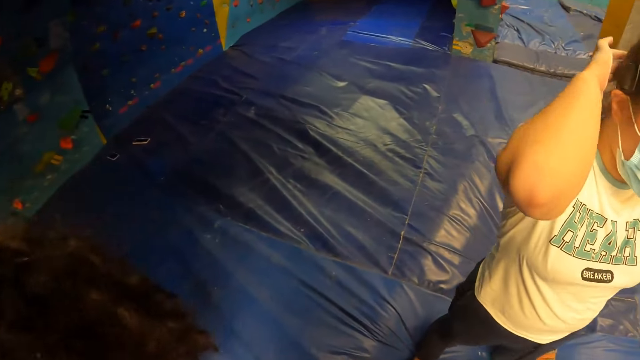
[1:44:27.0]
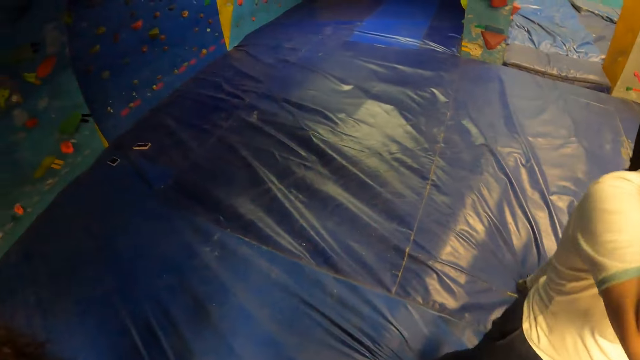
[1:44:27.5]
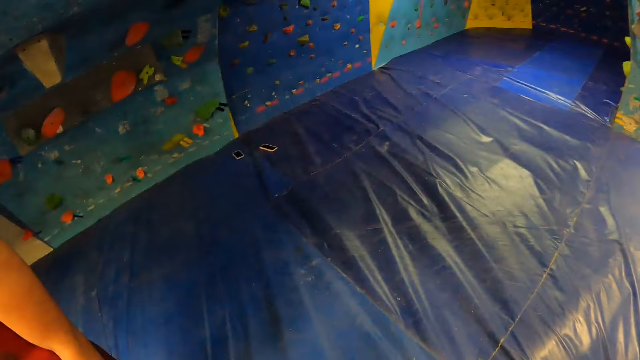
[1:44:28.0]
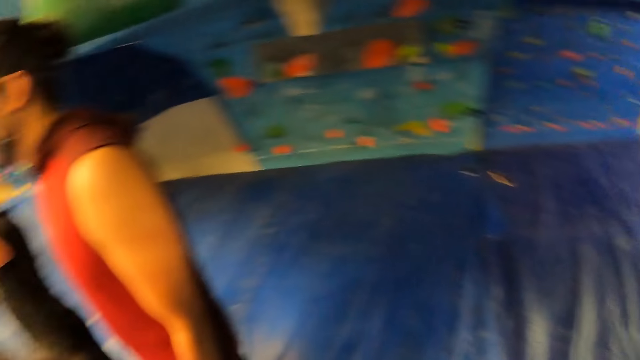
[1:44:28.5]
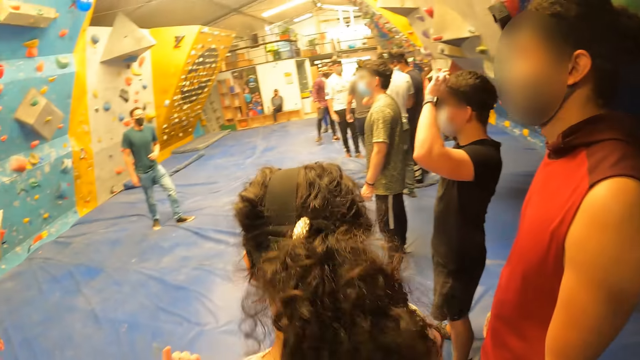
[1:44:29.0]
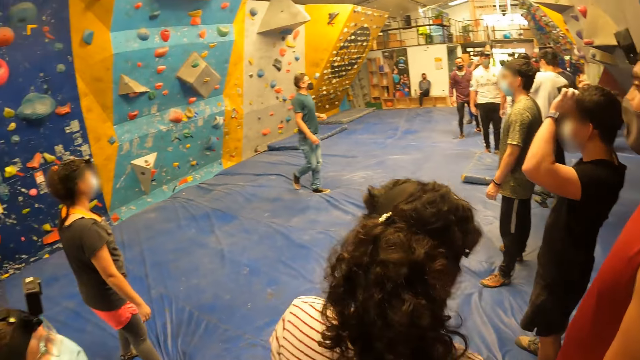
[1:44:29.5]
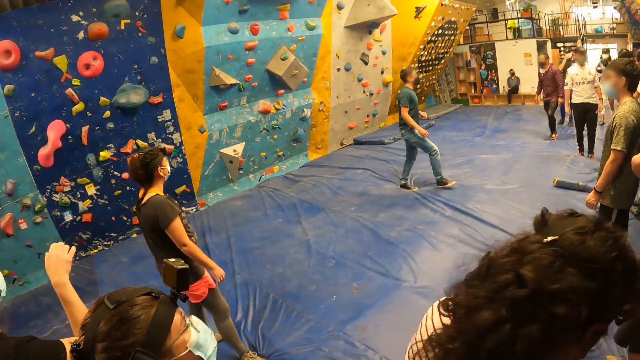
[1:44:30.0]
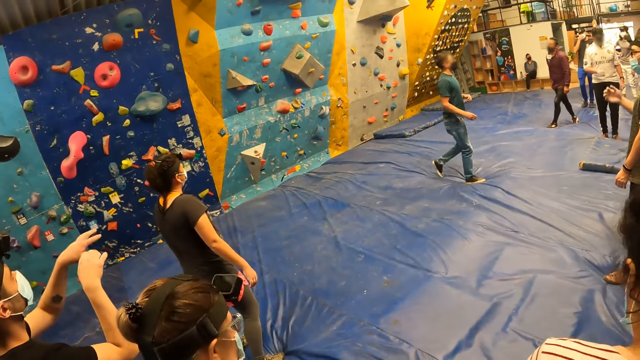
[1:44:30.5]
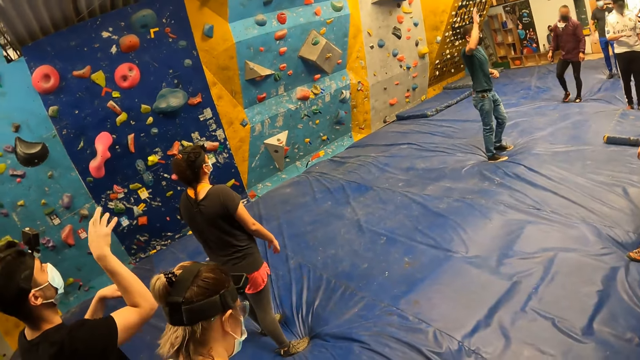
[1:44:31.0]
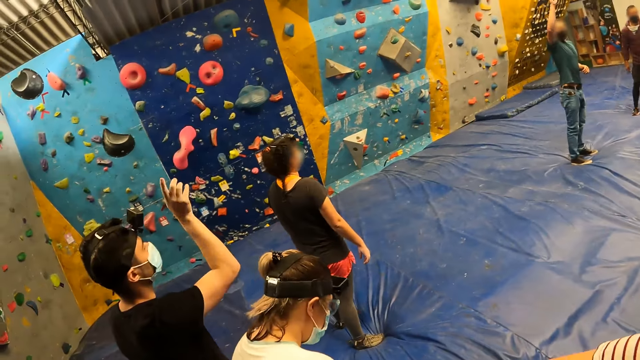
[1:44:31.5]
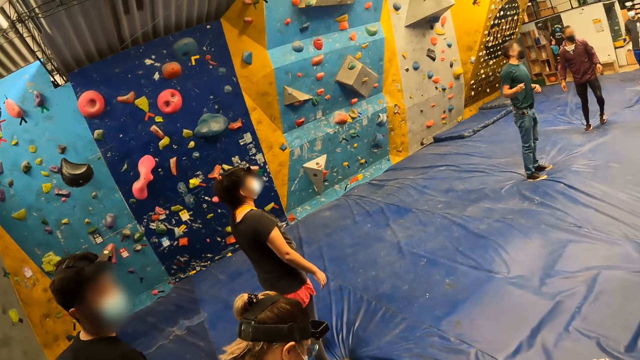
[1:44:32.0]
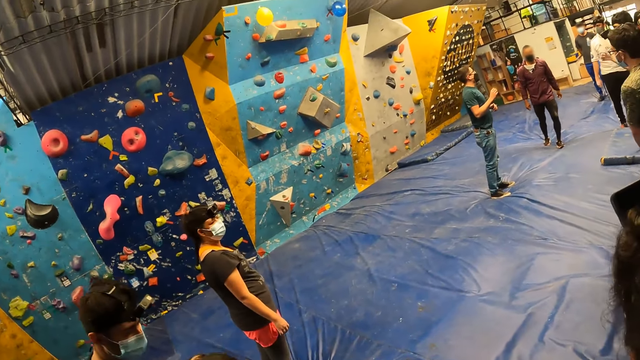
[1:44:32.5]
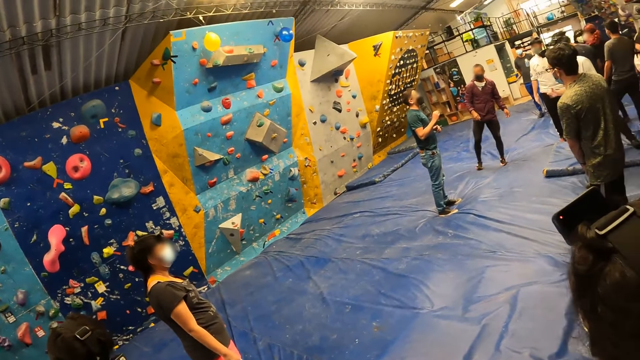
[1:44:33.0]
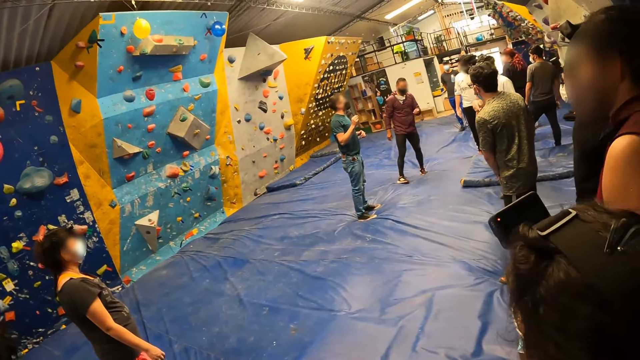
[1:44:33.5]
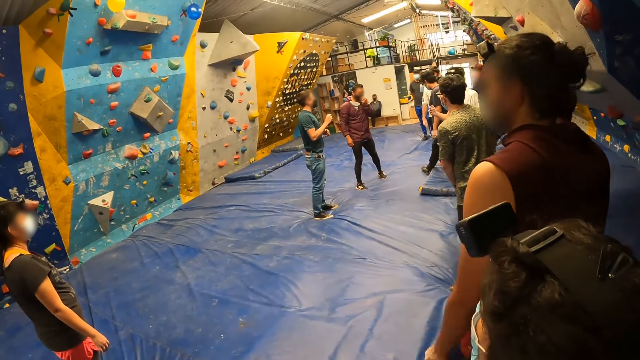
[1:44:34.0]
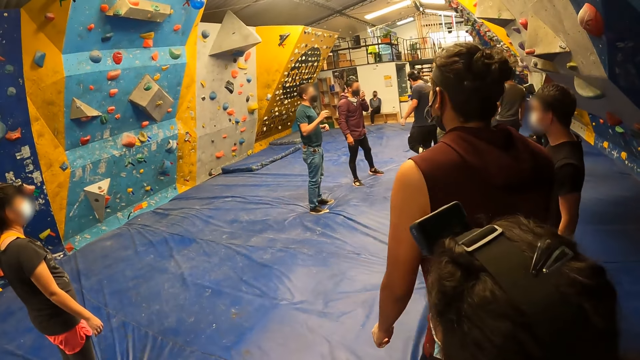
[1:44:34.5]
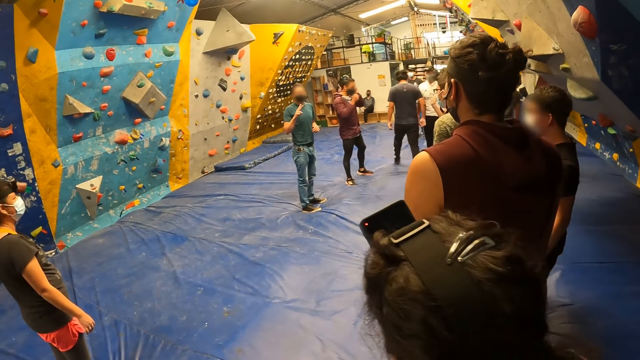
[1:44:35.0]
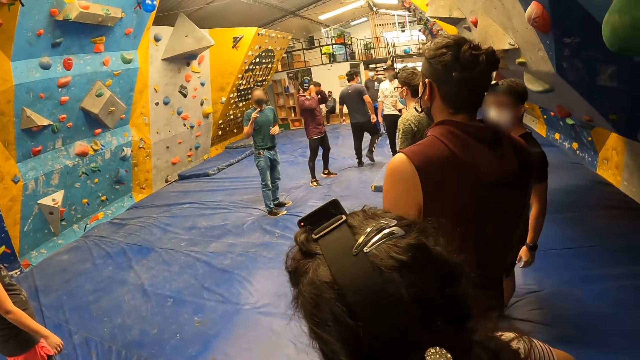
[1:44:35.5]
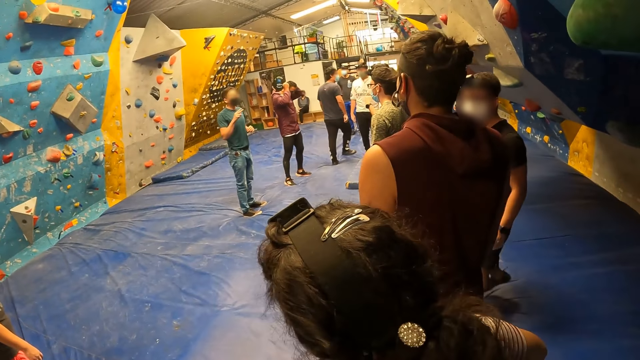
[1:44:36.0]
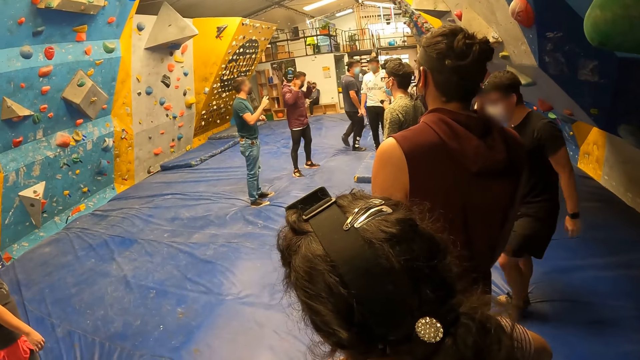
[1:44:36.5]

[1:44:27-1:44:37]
A woman holds the head. A man walks. Another man talks to a group of people. Another man stands.

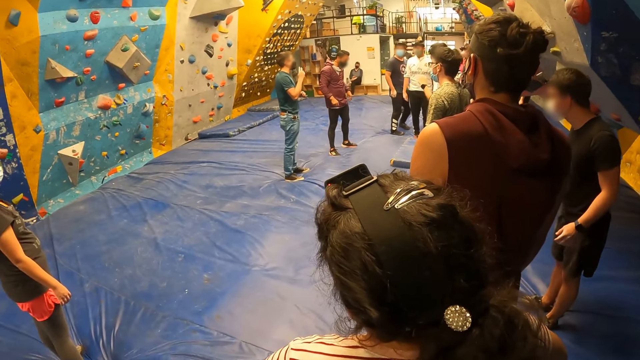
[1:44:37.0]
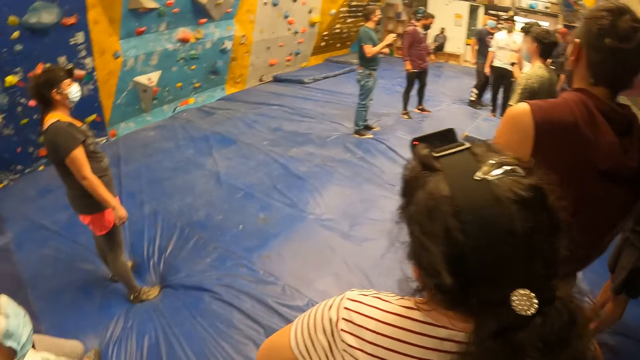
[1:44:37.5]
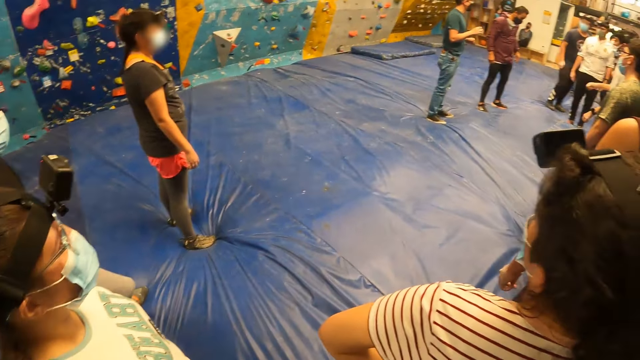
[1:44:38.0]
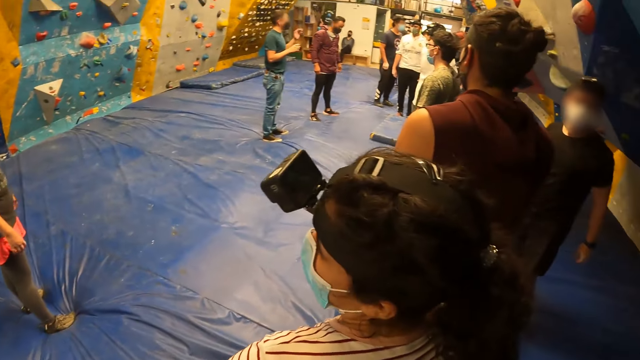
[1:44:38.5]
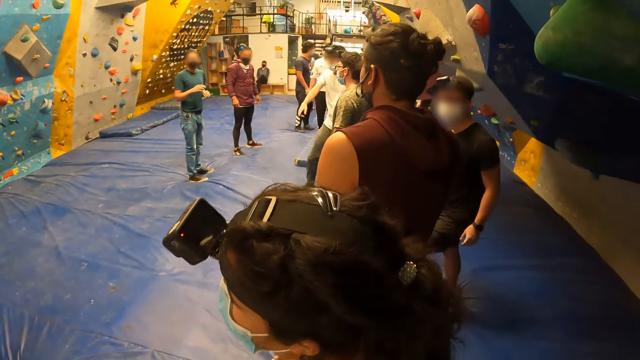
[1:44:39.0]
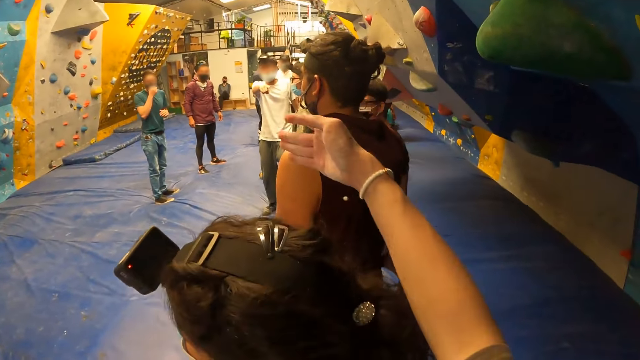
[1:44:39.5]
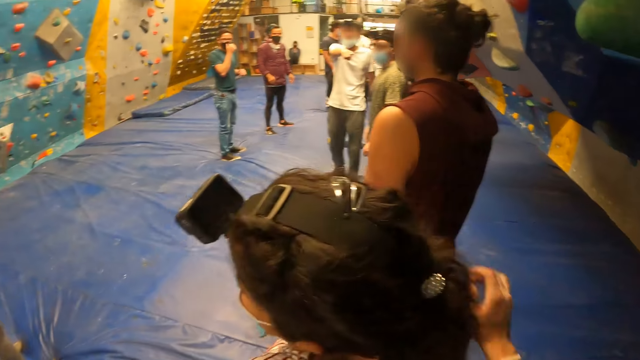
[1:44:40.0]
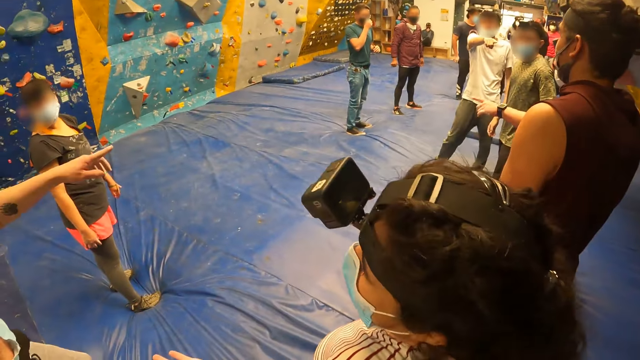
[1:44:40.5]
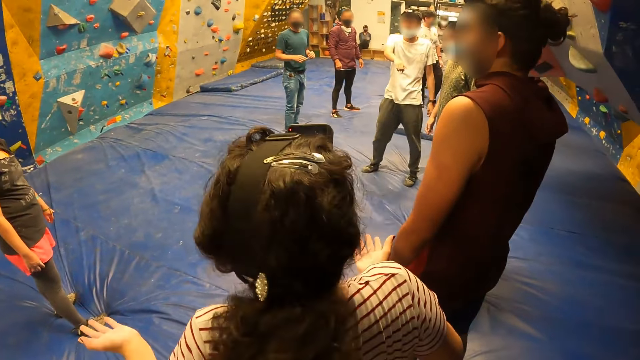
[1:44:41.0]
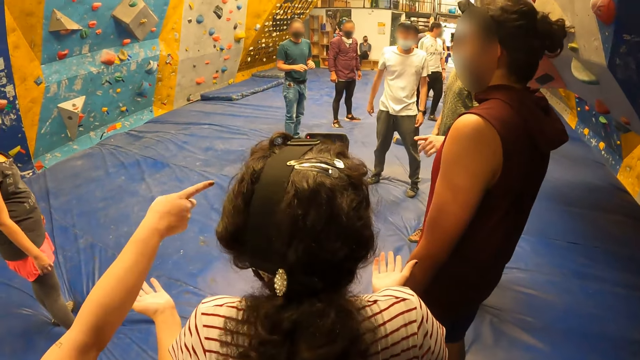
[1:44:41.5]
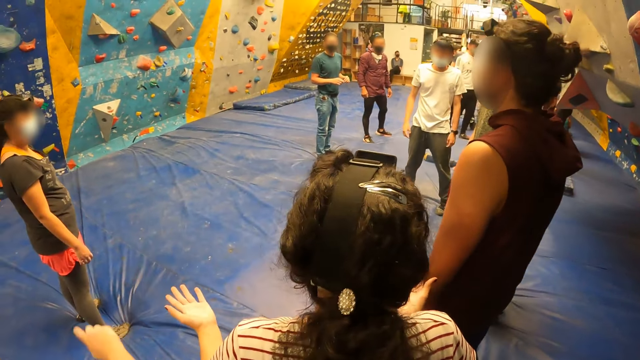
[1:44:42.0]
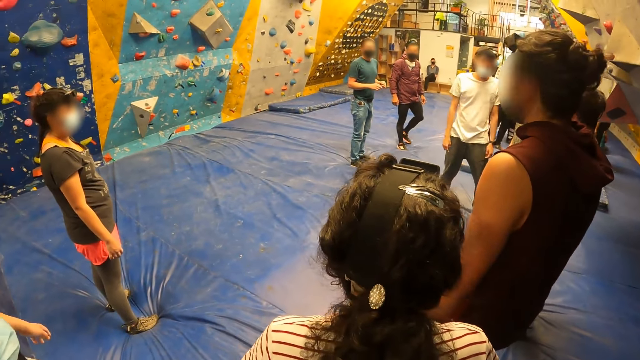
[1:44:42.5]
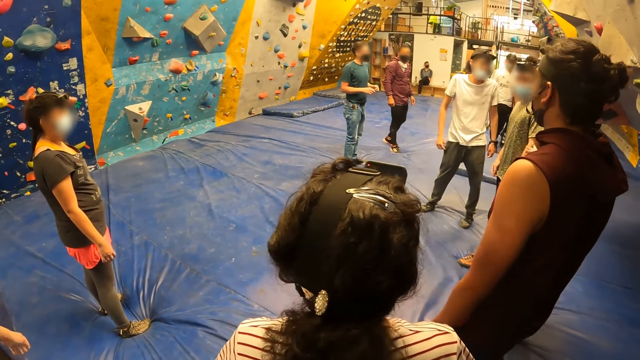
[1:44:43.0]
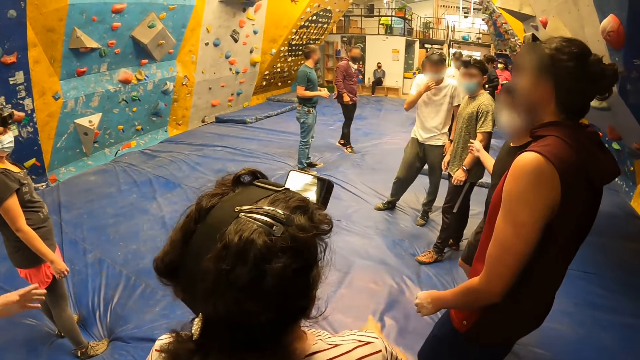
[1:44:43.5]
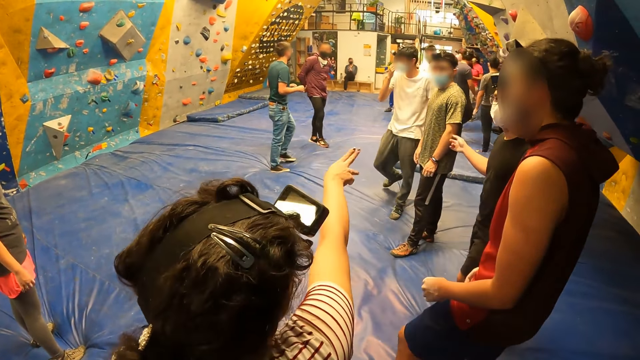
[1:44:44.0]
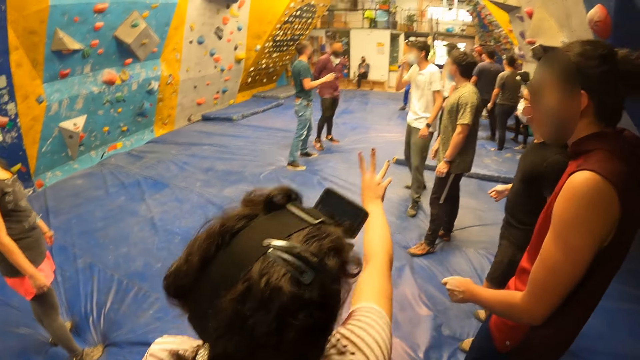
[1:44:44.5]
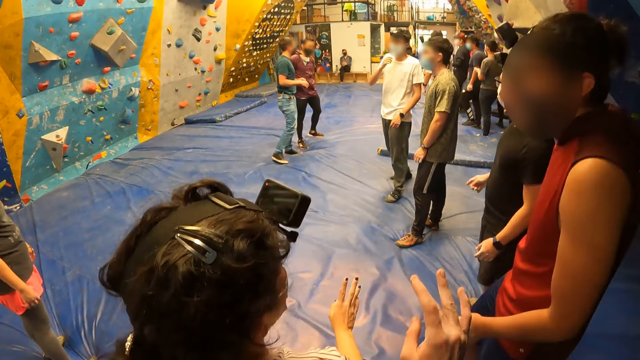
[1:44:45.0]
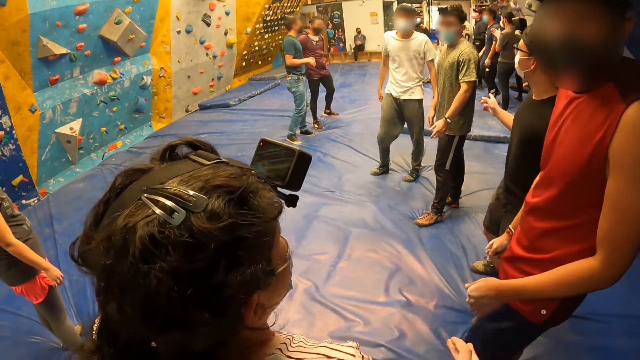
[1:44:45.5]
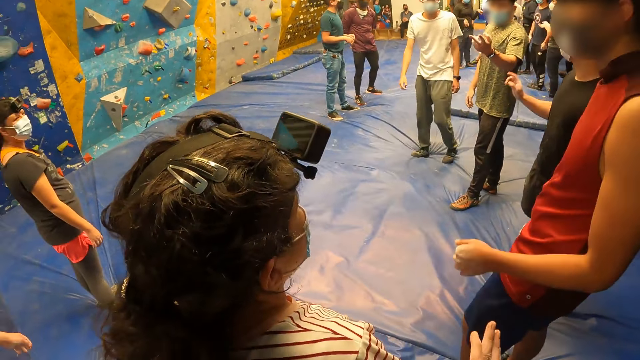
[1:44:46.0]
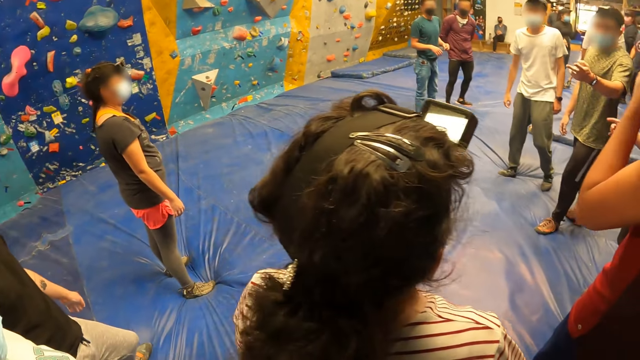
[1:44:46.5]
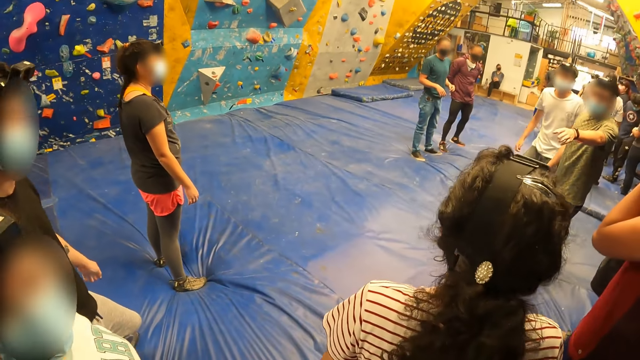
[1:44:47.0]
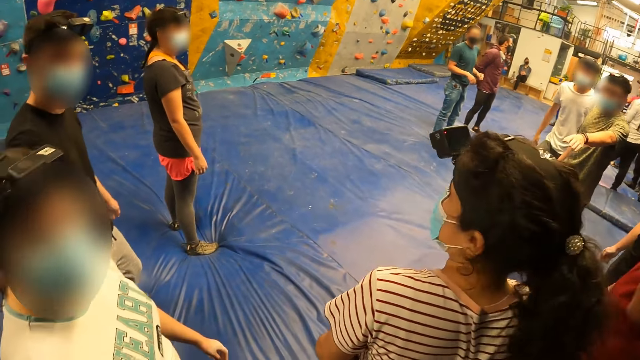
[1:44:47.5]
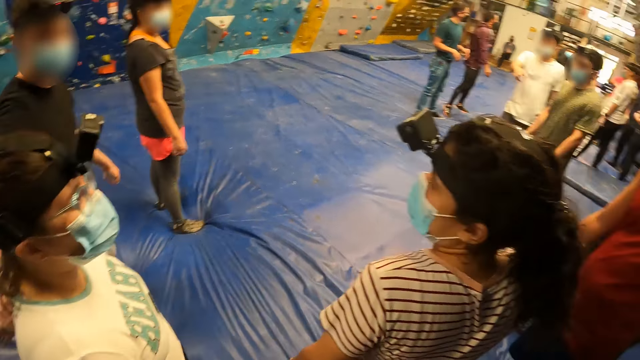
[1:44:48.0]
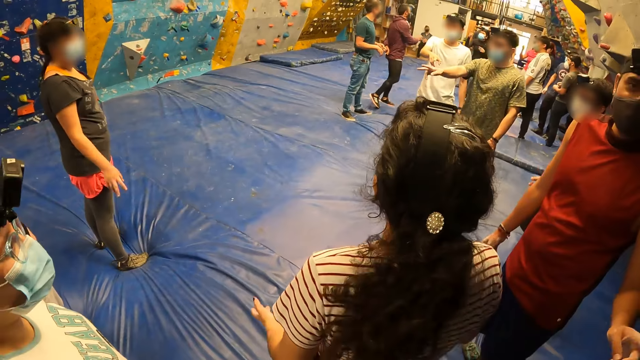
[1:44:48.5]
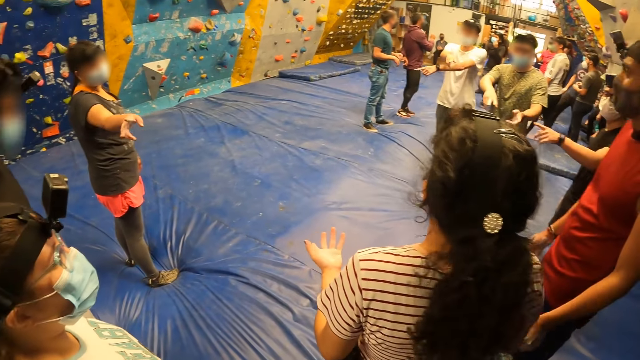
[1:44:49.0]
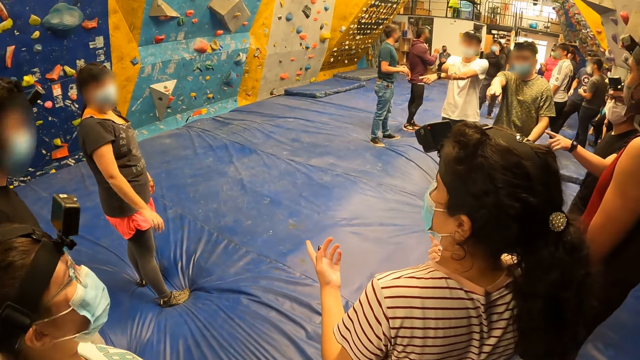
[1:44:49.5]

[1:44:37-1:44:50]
A woman stands. The camera wearer interacts with a man. Another man stands. The woman points. Another man talks to a group of people. Another woman stares.
